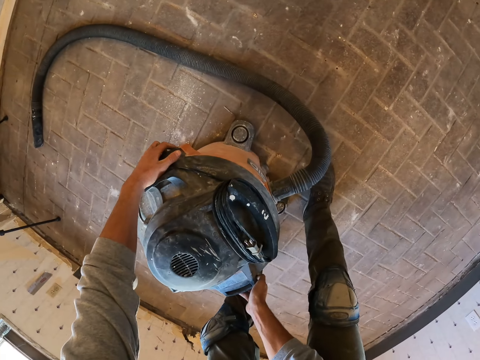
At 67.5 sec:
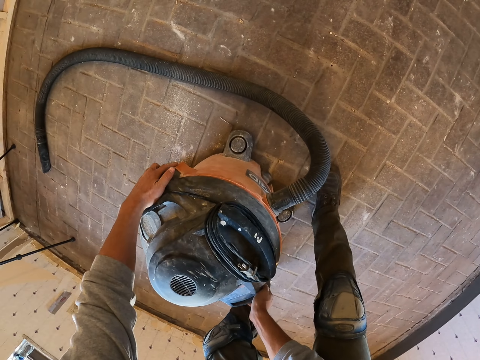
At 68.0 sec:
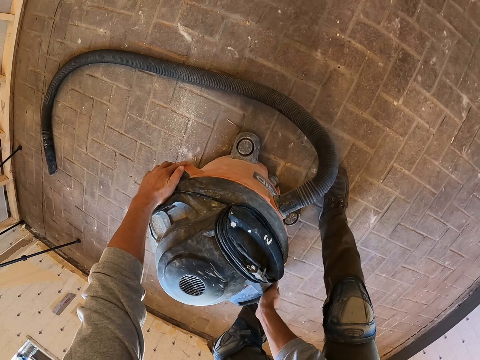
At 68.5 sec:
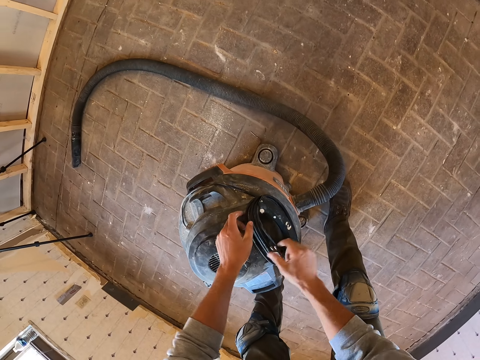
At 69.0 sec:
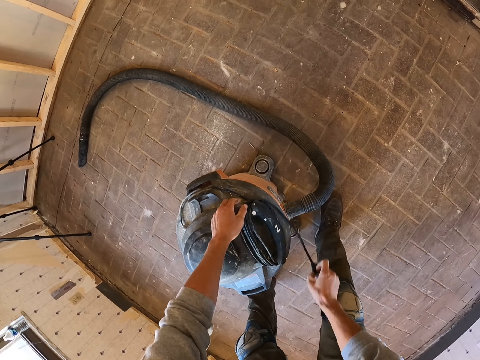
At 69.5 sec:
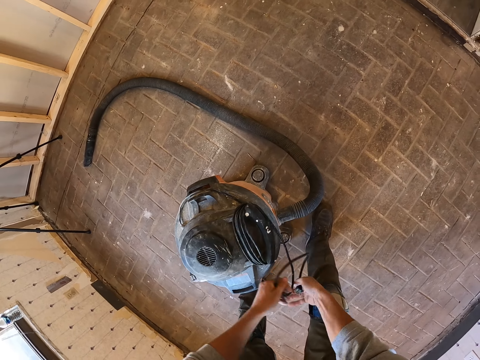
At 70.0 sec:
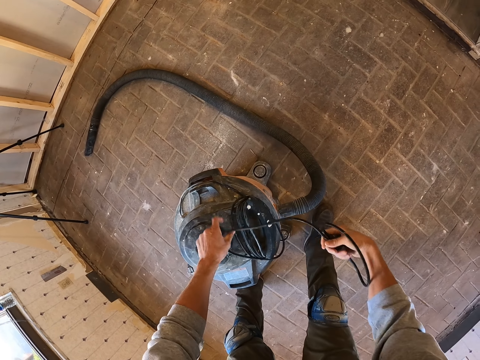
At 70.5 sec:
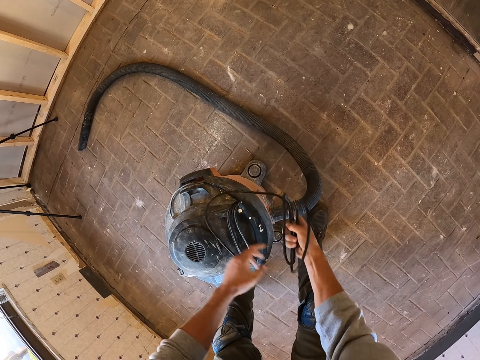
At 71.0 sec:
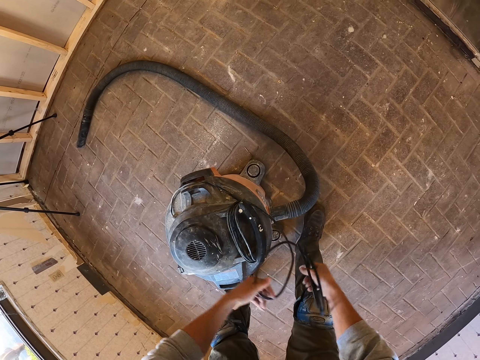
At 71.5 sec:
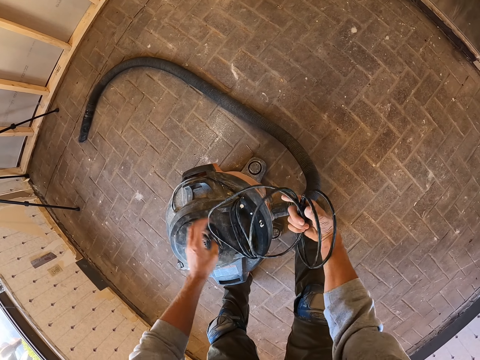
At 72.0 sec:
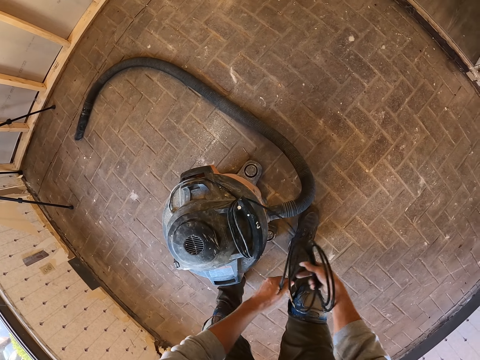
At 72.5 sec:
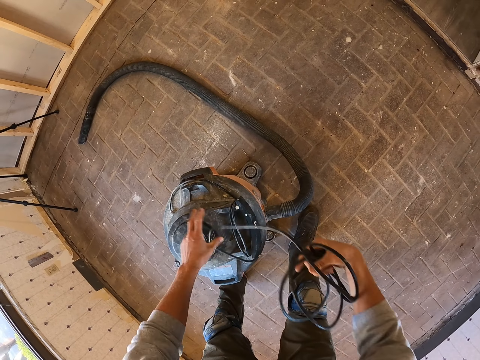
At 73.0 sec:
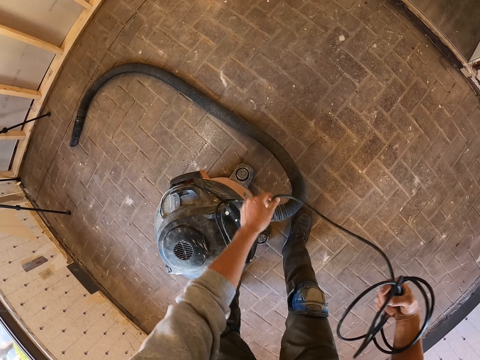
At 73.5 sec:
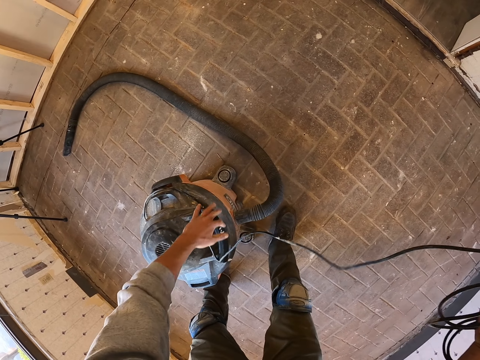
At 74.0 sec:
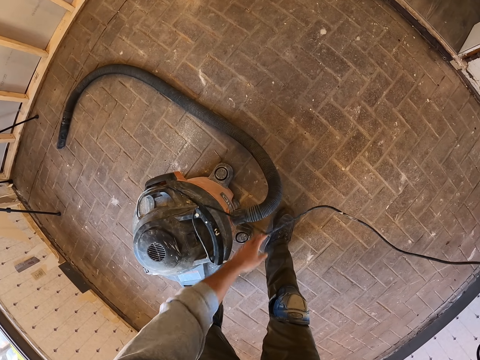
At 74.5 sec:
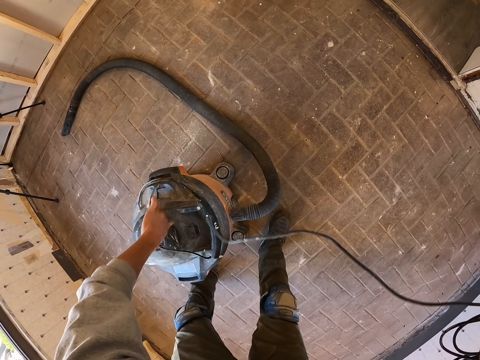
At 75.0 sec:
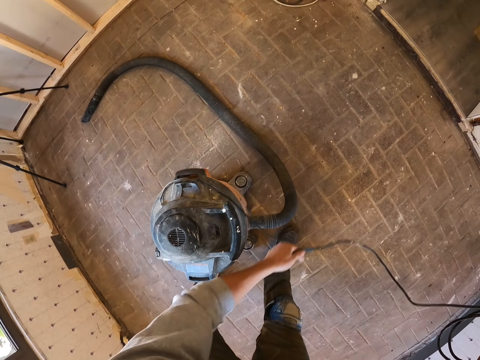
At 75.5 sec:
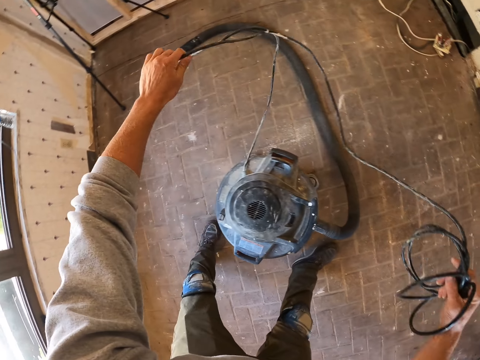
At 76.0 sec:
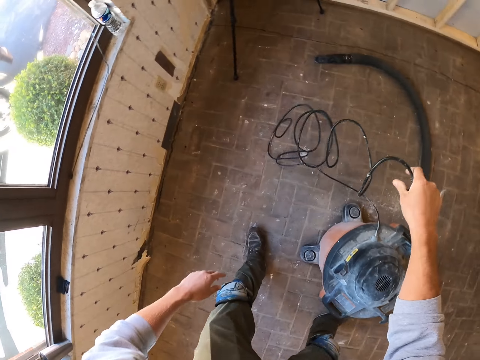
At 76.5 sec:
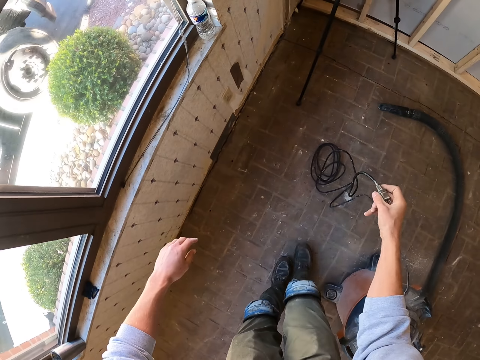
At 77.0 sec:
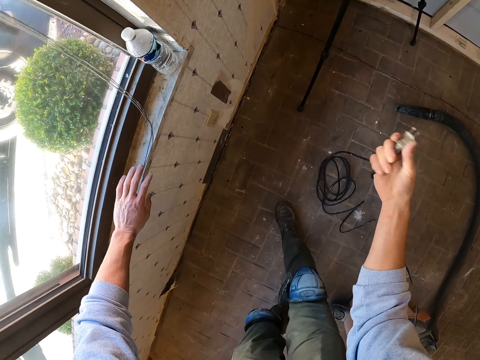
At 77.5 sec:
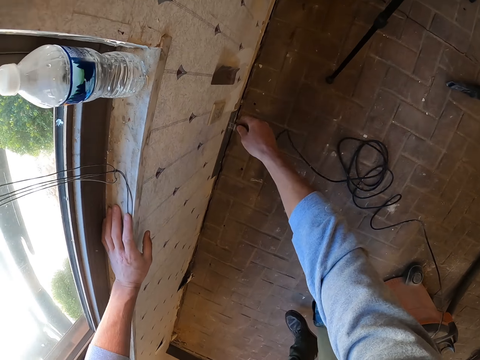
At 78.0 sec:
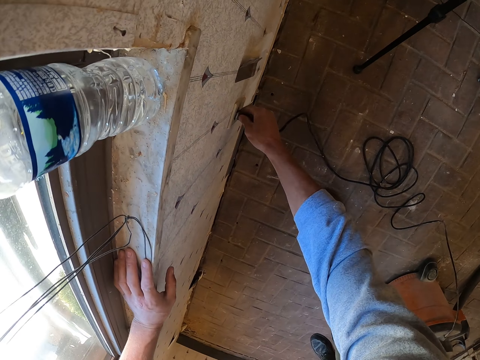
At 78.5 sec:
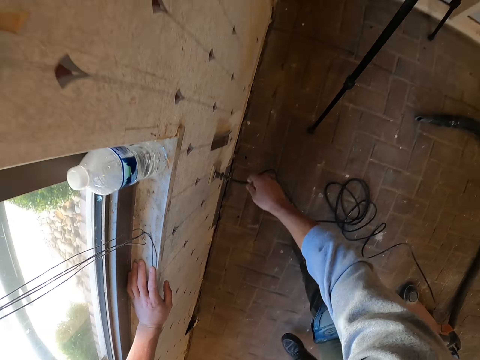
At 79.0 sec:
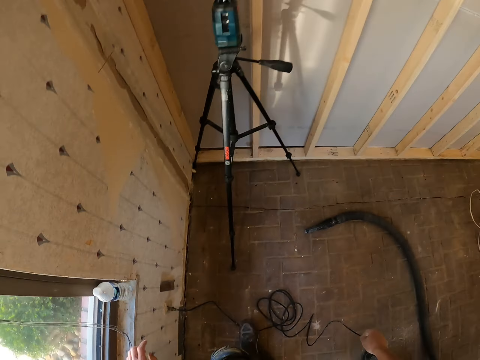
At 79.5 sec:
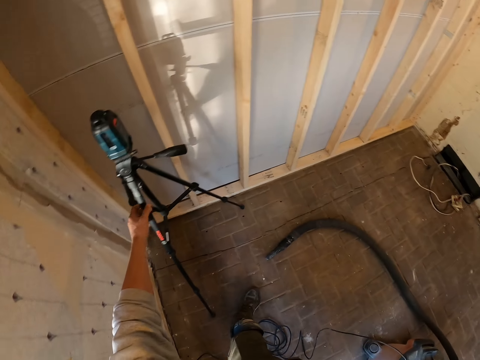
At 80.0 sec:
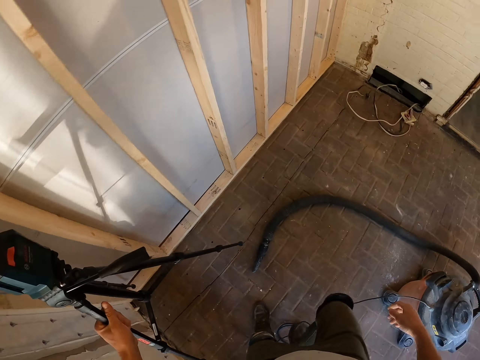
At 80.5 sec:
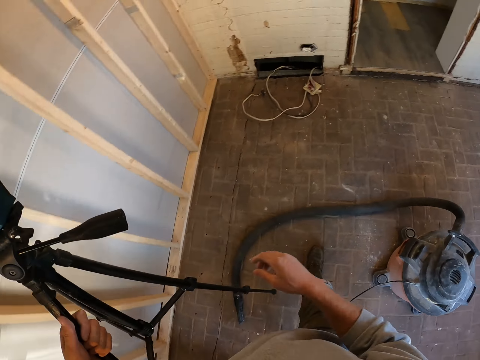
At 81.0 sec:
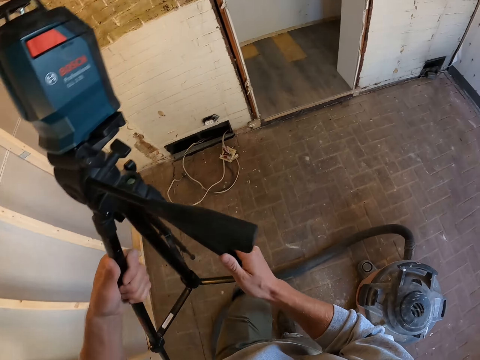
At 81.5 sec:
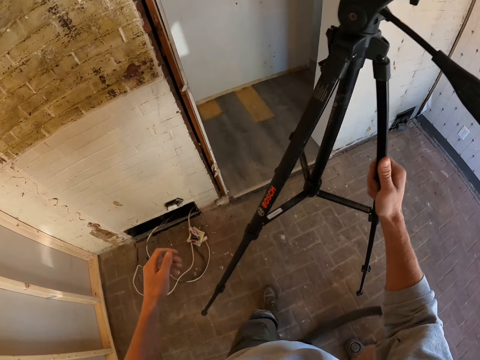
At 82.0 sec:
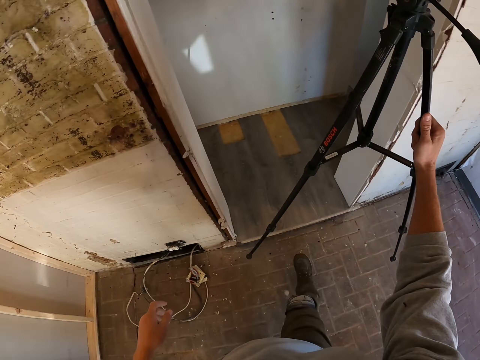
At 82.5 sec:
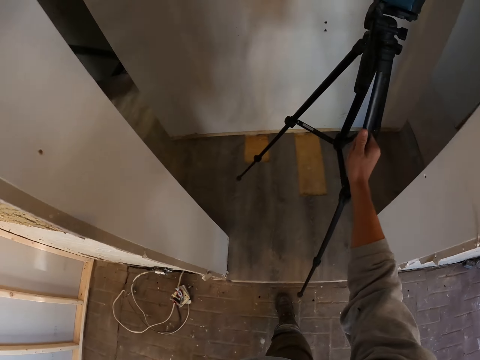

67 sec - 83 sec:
The camera wearer removes the cord of the vacuum. They unfold the wire. They put the wire on the floor. They insert the cable into the socket. They move the camera stand. They pick up an object. They hold the object.

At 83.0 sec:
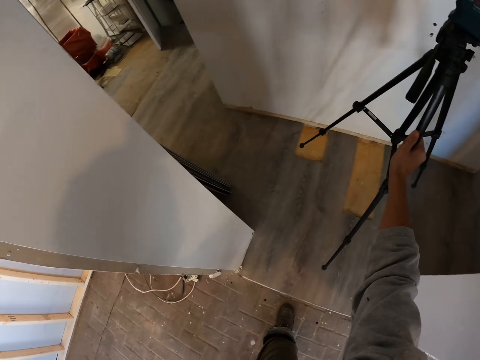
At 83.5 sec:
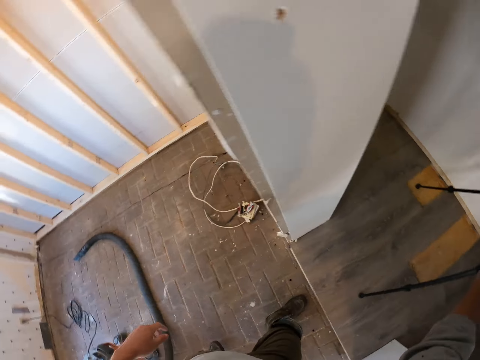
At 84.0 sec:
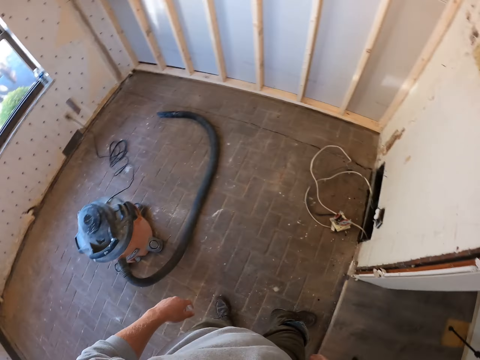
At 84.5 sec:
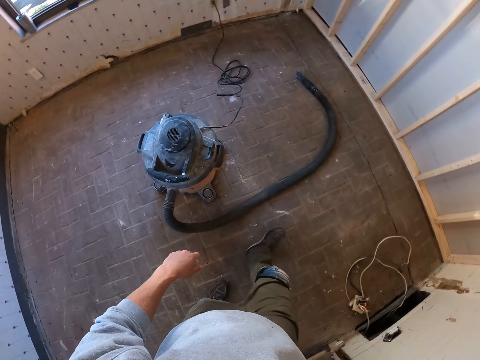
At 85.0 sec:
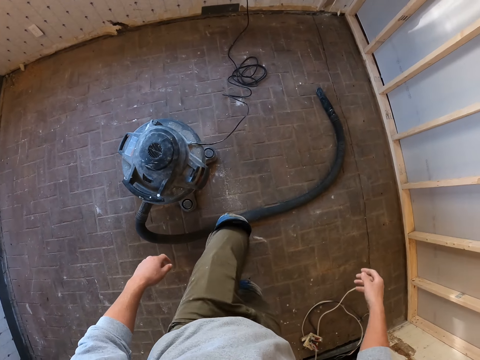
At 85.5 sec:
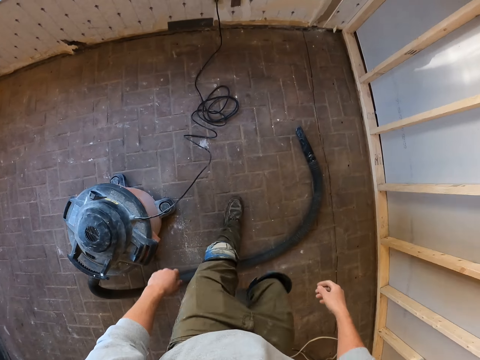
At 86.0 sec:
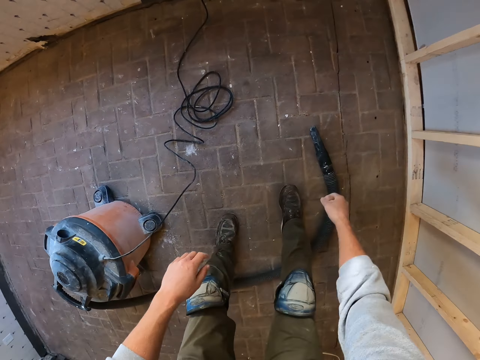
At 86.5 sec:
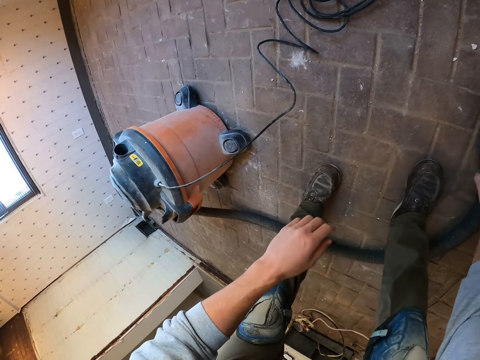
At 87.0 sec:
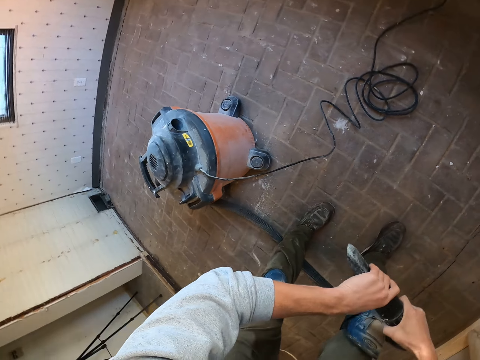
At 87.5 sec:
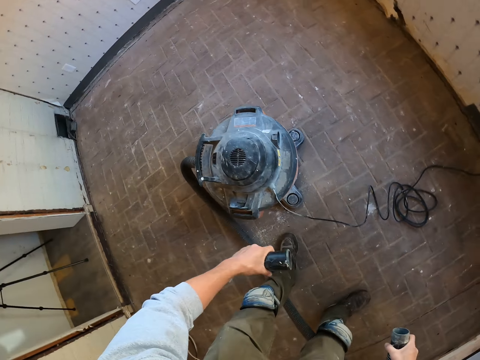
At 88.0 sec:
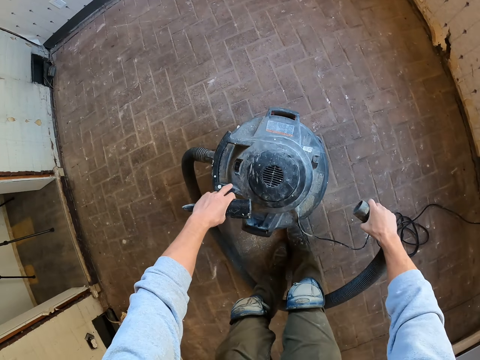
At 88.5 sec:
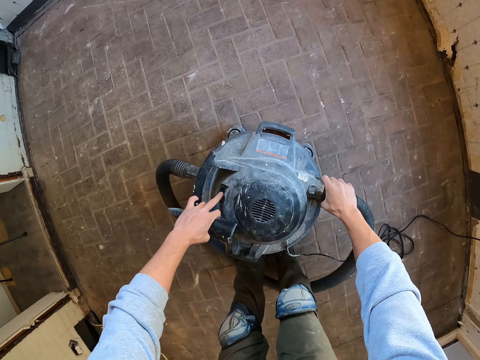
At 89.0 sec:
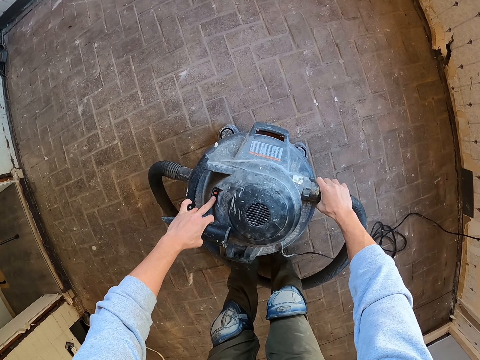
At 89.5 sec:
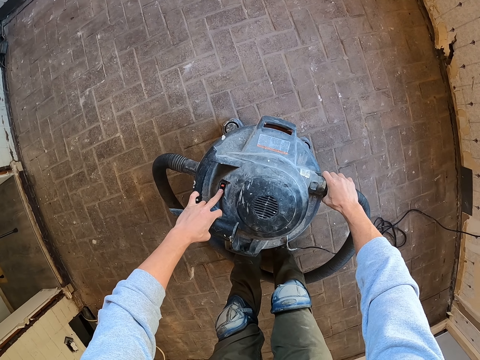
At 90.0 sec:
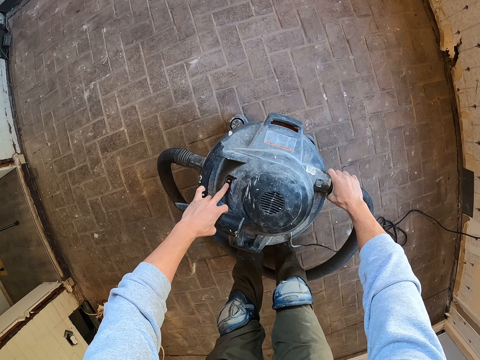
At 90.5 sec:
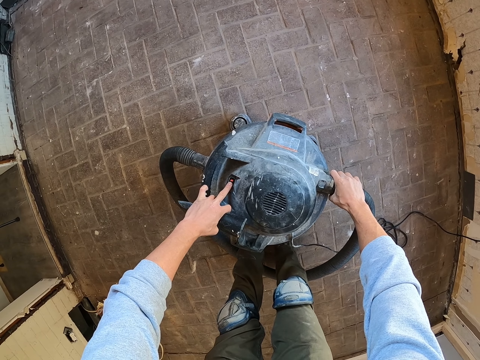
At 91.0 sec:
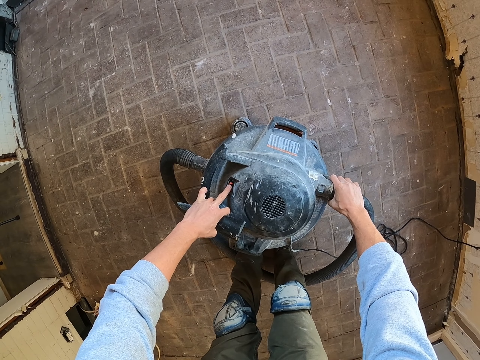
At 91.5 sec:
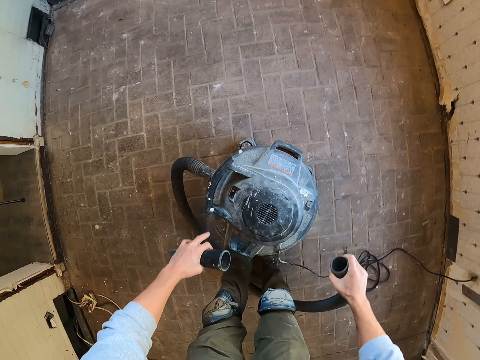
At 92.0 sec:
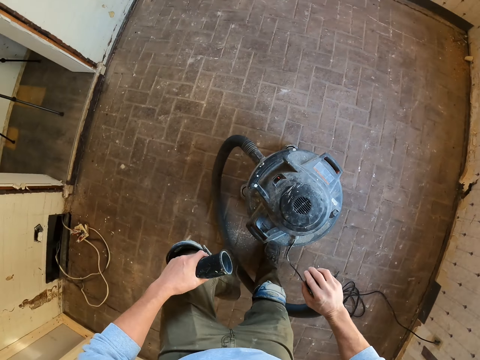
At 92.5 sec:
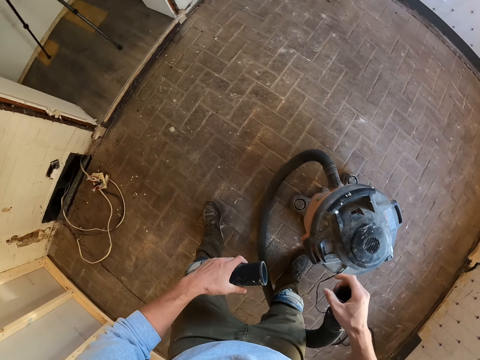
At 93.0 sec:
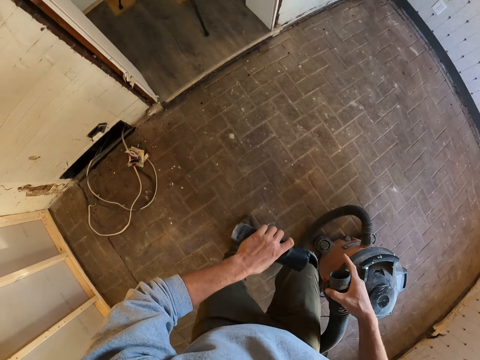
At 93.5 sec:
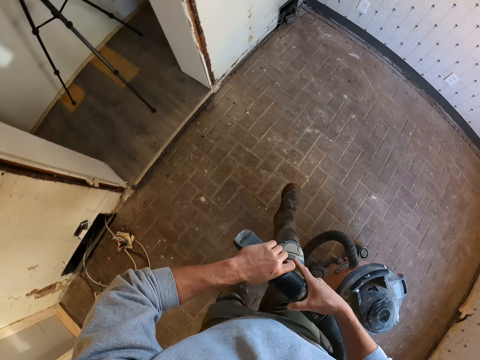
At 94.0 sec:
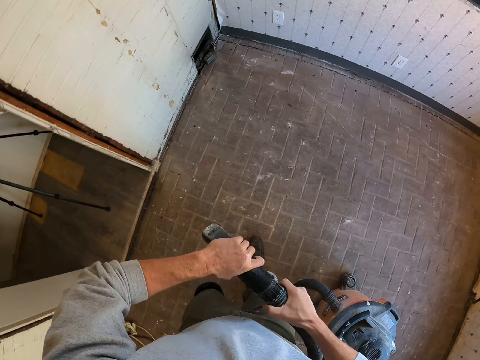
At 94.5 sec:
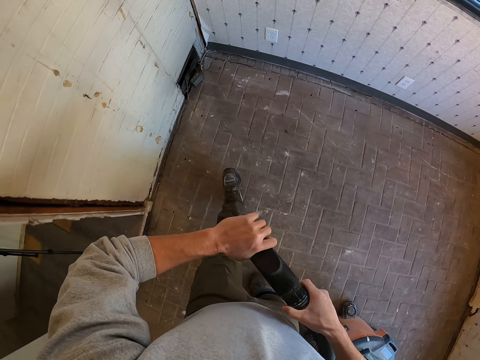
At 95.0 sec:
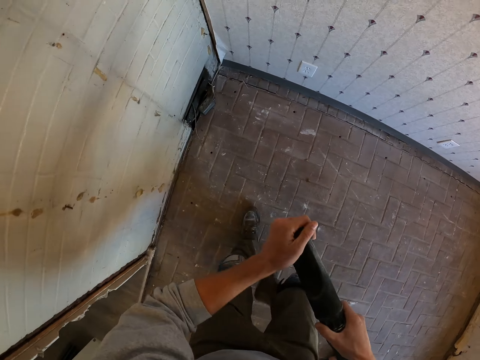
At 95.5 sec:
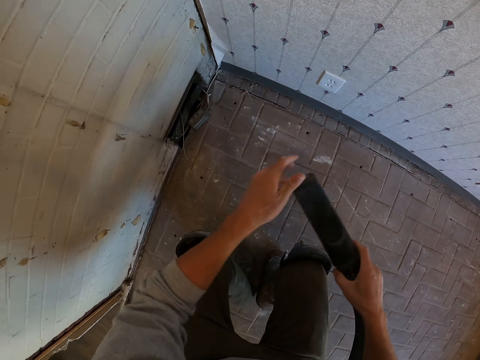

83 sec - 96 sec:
The camera wearer puts the object on the floor. They move in the room. They remove the top part of the vacuum extension tube or pipe. They hold the vacuum. They insert the vacuum extension tube into the vacuum. They hold the vacuum pipe. They insert the top part of the vacuum extension tube.
